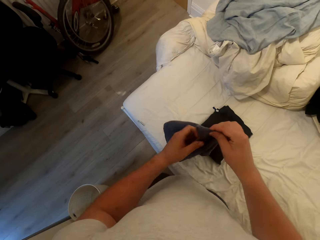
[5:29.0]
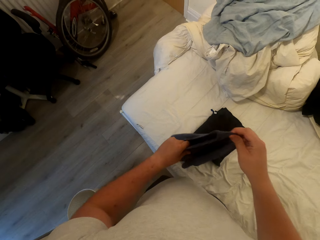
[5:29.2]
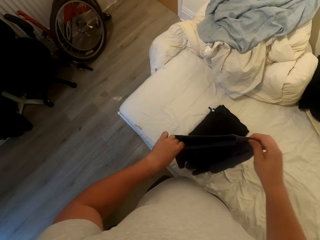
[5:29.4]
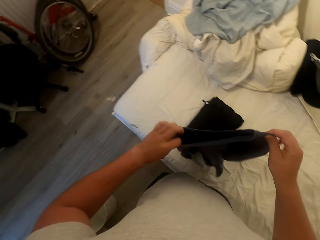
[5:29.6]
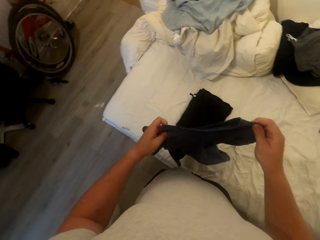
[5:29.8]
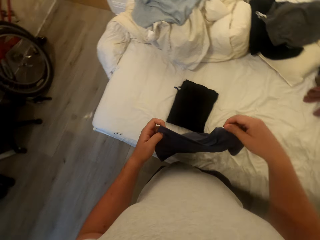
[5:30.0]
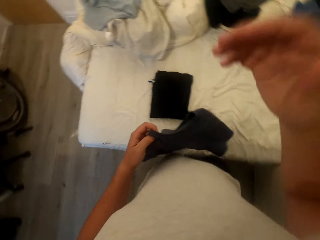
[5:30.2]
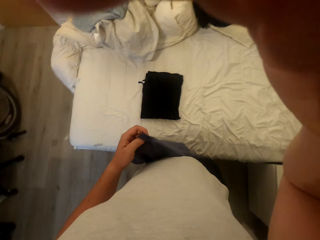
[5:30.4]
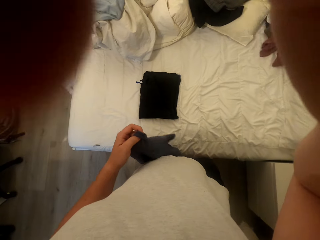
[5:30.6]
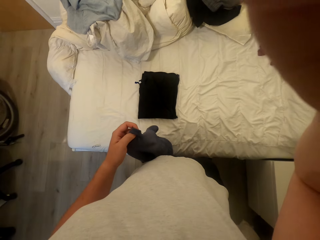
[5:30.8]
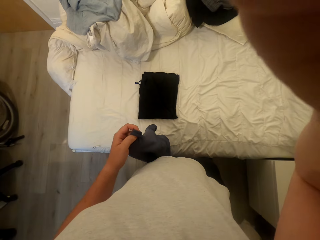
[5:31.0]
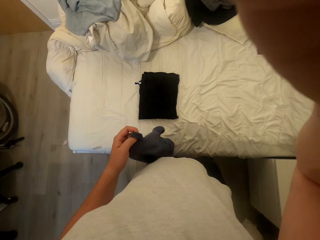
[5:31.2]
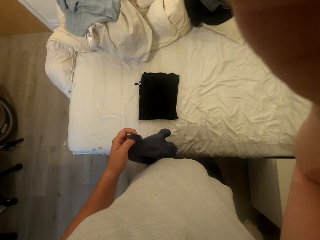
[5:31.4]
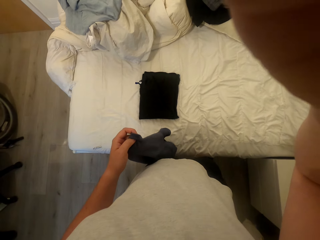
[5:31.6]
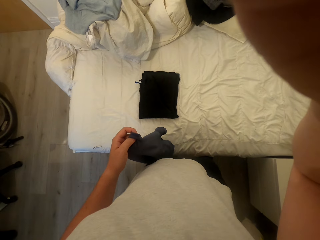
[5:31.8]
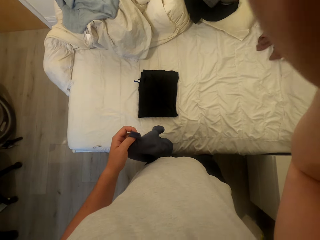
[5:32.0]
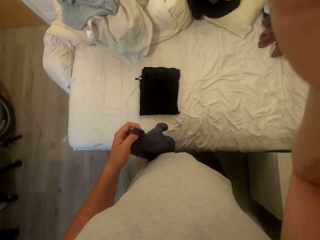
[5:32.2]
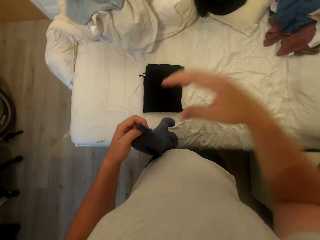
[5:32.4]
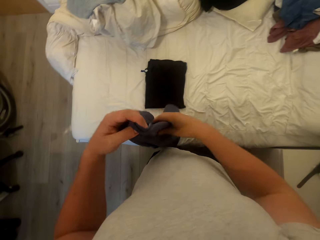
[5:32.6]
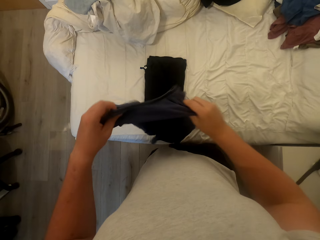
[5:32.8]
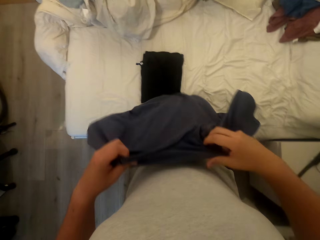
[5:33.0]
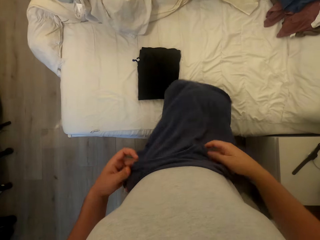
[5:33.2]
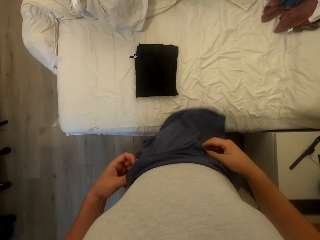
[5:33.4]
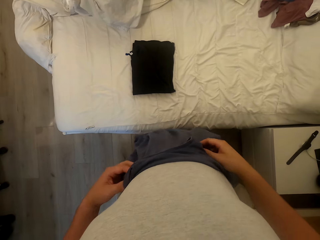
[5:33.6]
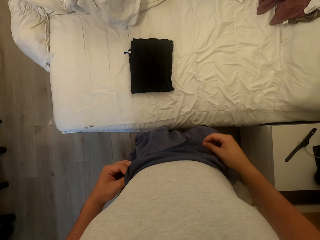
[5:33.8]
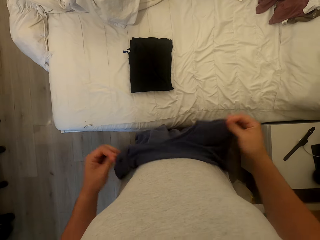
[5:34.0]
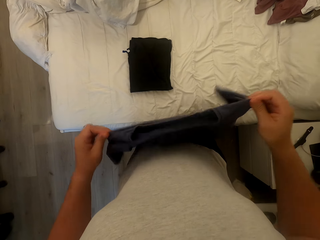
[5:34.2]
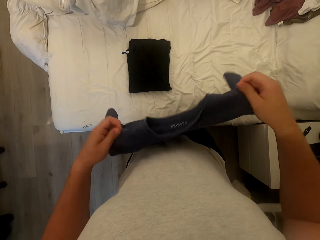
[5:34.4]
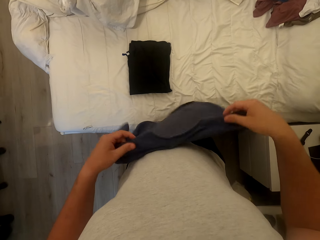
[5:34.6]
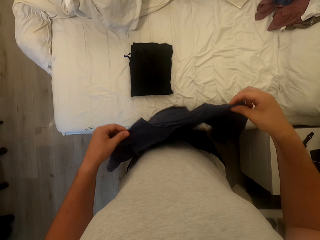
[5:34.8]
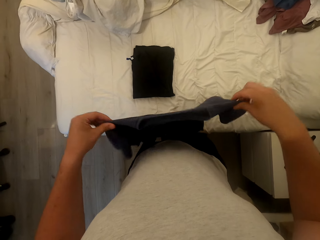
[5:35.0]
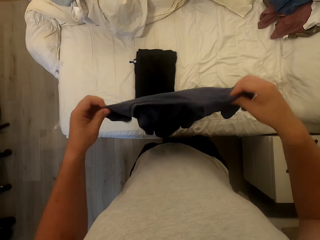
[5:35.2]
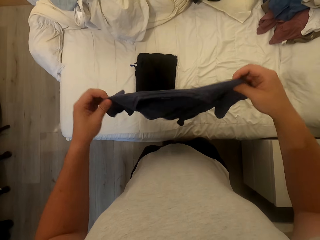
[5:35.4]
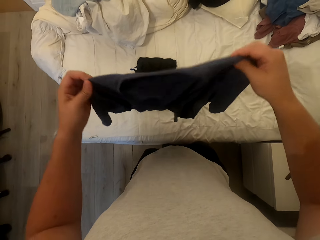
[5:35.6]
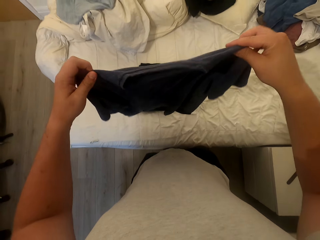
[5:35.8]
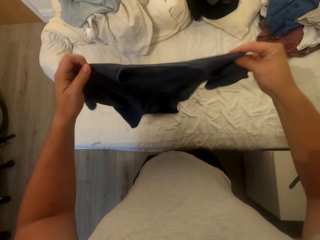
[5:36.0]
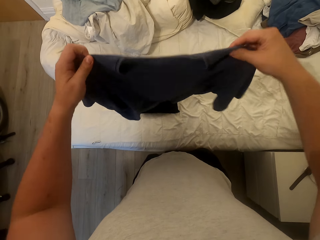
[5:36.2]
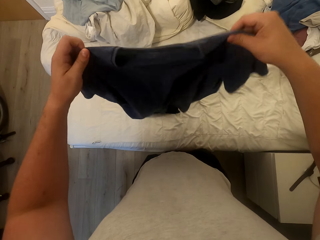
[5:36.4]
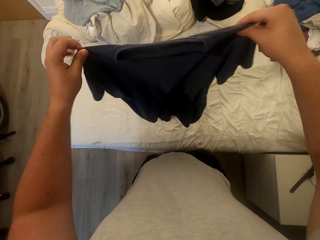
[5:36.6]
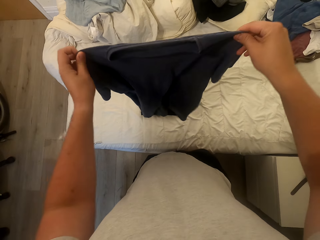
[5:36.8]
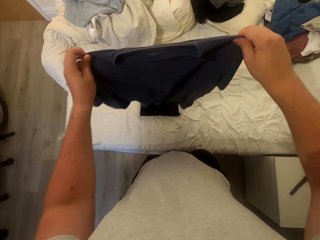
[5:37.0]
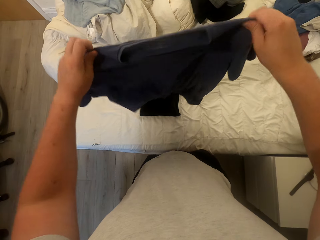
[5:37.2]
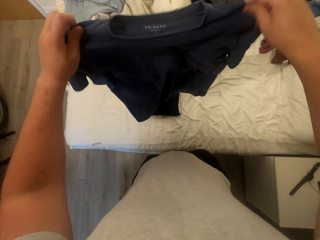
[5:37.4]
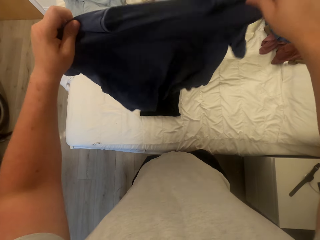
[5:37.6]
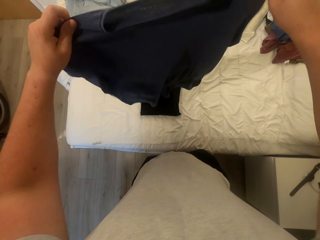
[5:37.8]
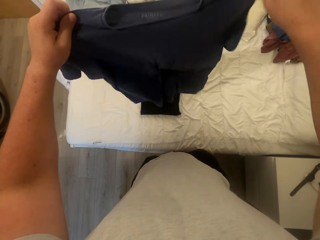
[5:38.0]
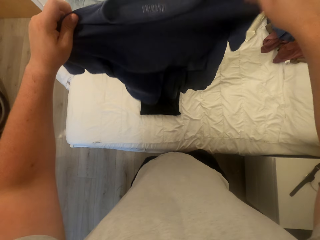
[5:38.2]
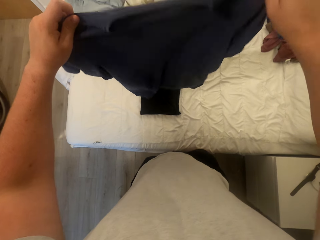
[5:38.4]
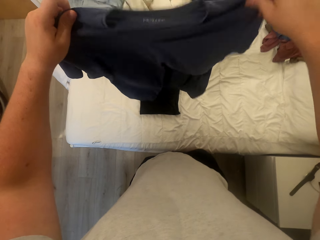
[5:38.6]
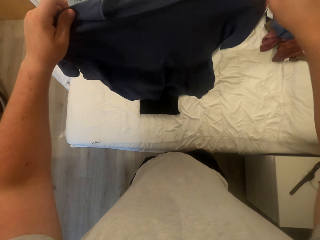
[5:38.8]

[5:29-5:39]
The camera wearer adjusts the camera. They spread the T-shirt.

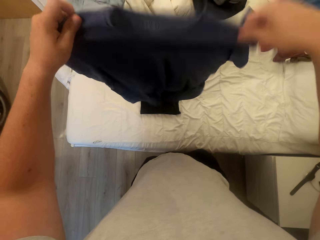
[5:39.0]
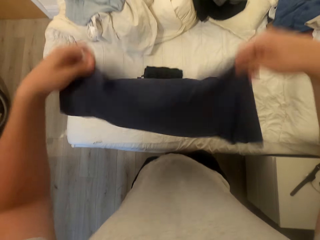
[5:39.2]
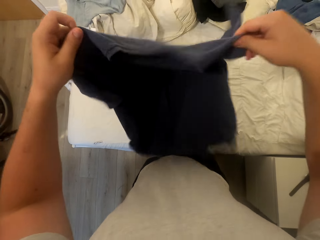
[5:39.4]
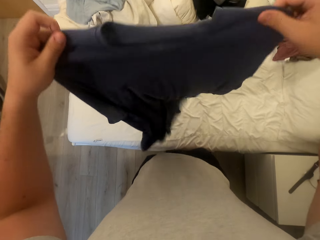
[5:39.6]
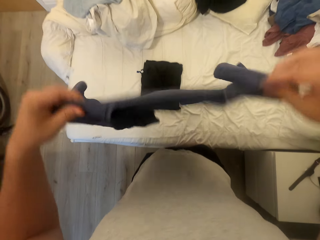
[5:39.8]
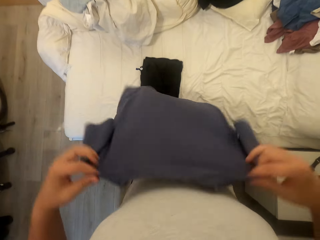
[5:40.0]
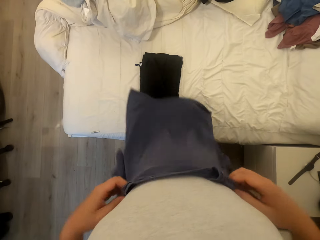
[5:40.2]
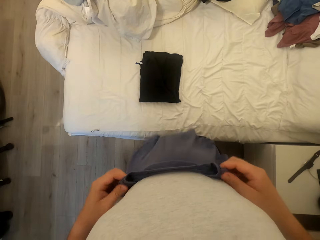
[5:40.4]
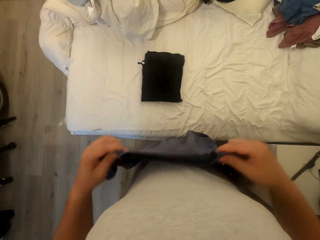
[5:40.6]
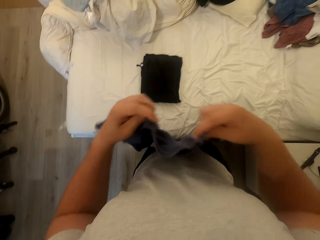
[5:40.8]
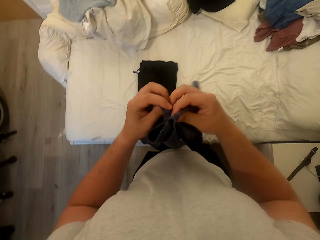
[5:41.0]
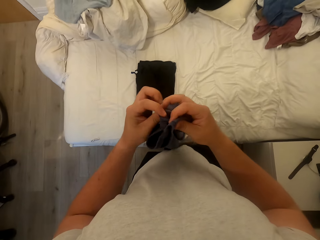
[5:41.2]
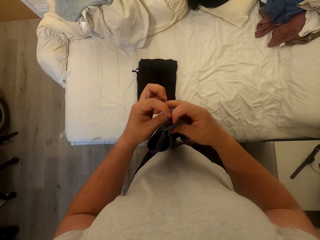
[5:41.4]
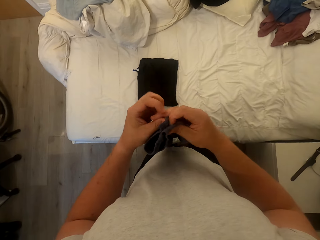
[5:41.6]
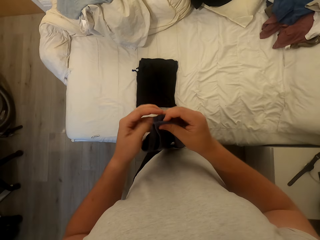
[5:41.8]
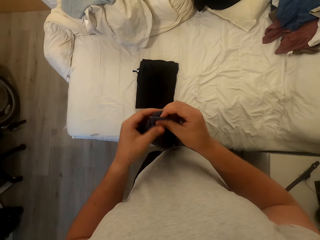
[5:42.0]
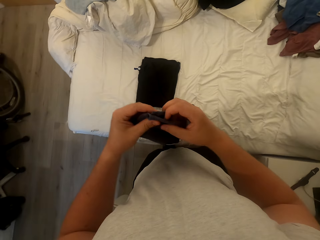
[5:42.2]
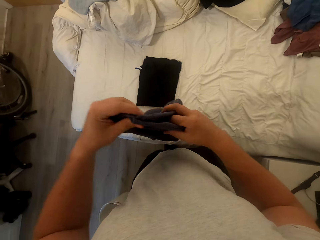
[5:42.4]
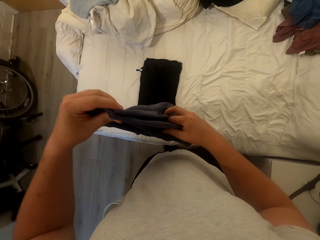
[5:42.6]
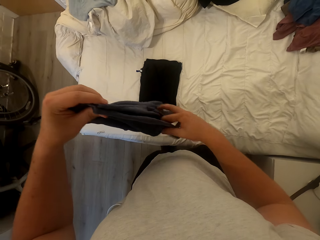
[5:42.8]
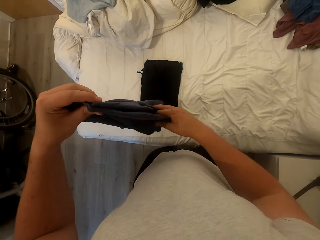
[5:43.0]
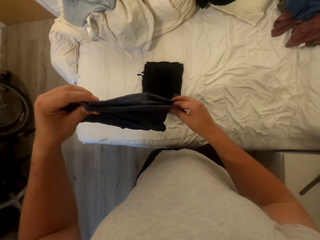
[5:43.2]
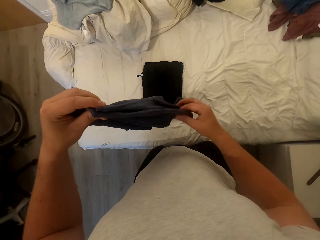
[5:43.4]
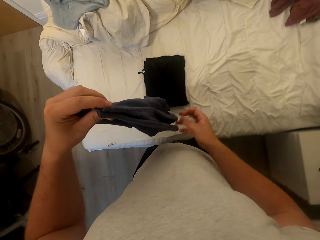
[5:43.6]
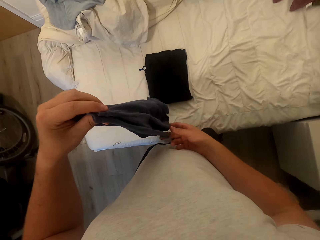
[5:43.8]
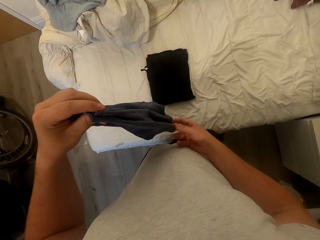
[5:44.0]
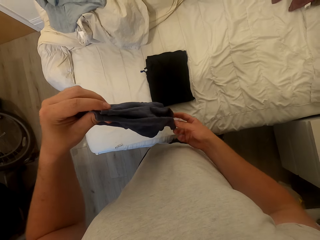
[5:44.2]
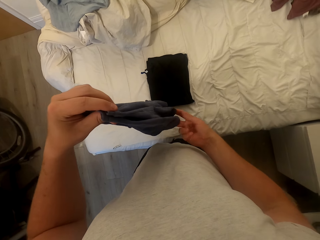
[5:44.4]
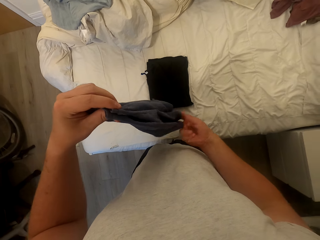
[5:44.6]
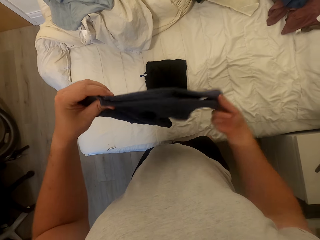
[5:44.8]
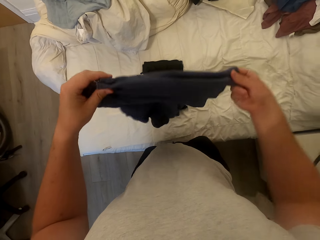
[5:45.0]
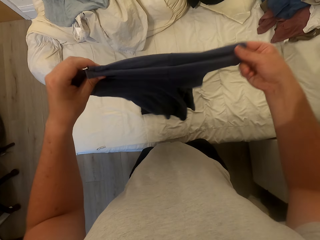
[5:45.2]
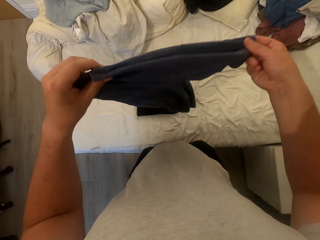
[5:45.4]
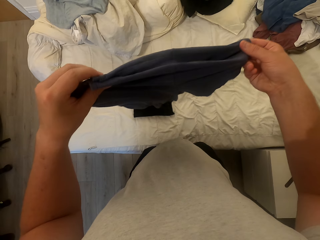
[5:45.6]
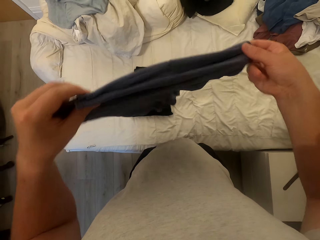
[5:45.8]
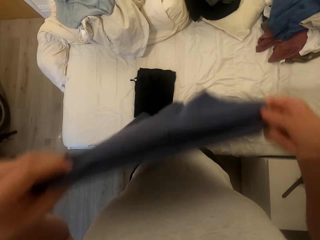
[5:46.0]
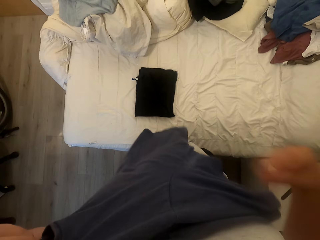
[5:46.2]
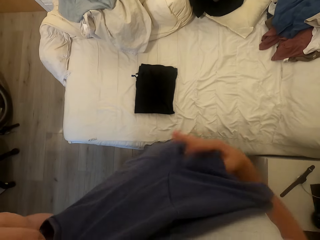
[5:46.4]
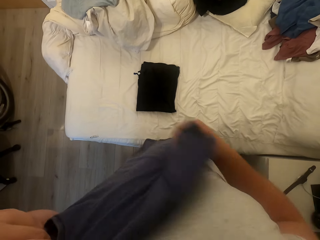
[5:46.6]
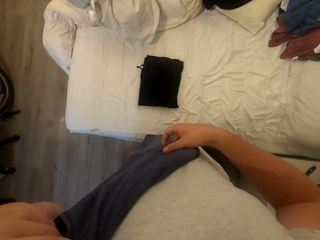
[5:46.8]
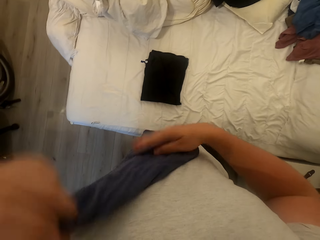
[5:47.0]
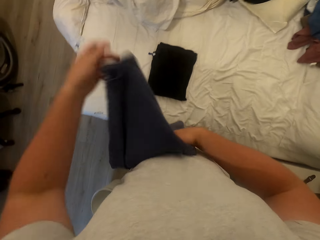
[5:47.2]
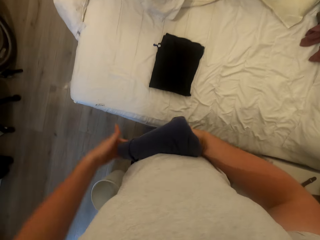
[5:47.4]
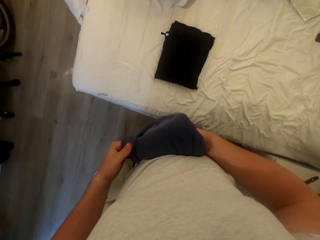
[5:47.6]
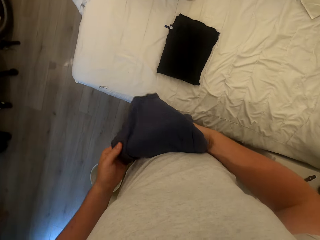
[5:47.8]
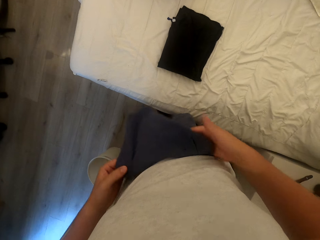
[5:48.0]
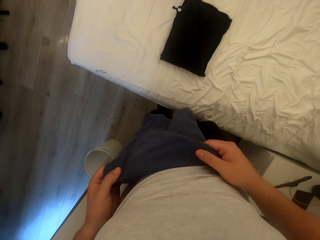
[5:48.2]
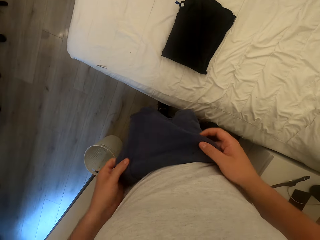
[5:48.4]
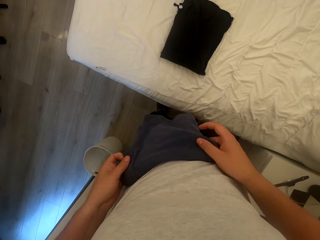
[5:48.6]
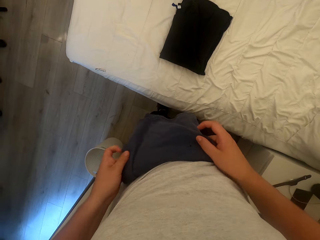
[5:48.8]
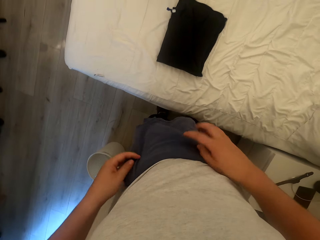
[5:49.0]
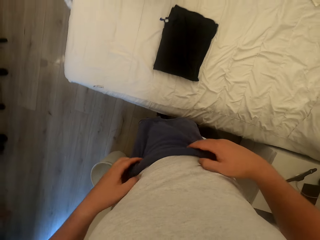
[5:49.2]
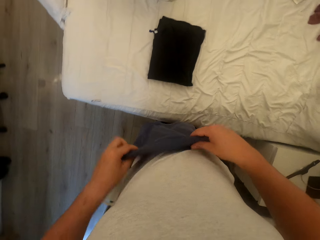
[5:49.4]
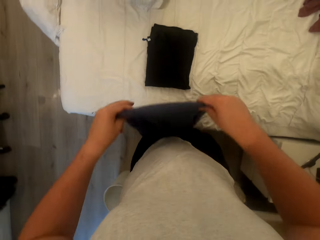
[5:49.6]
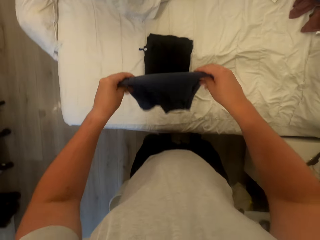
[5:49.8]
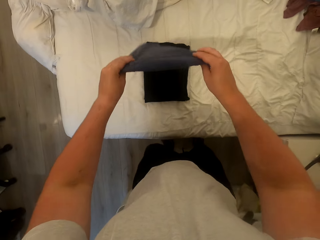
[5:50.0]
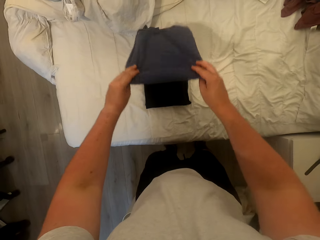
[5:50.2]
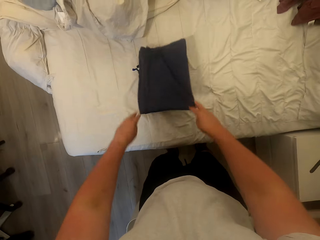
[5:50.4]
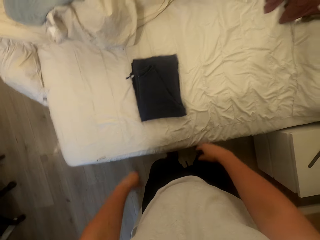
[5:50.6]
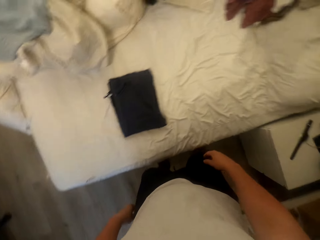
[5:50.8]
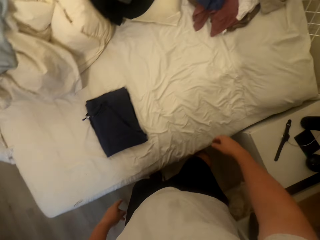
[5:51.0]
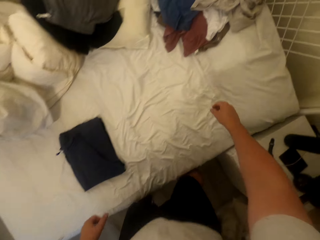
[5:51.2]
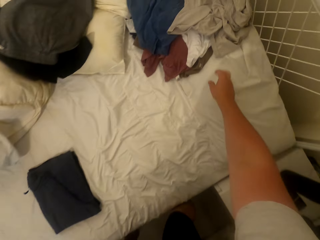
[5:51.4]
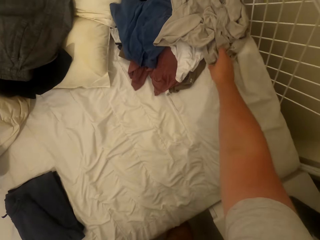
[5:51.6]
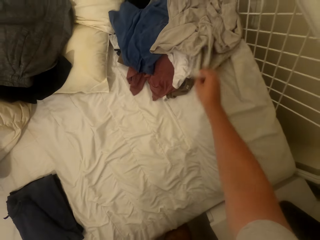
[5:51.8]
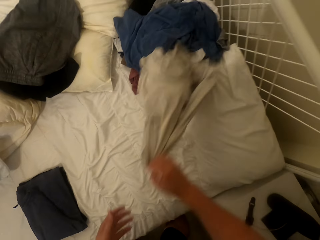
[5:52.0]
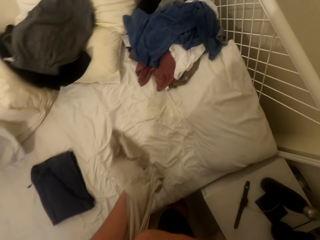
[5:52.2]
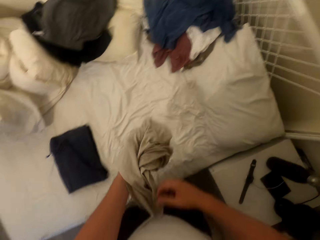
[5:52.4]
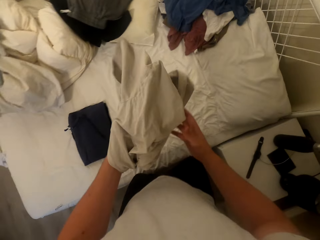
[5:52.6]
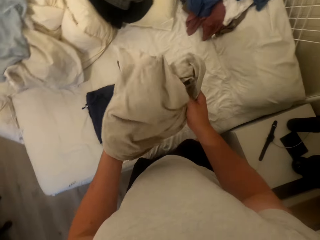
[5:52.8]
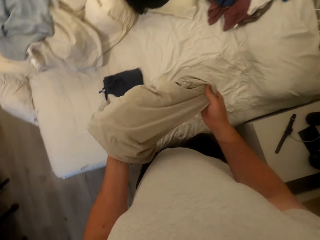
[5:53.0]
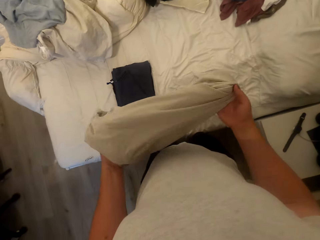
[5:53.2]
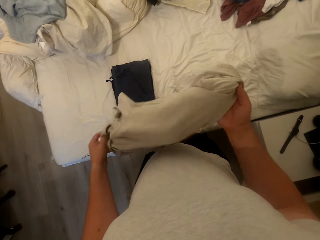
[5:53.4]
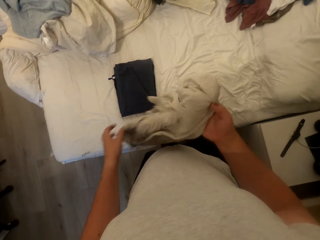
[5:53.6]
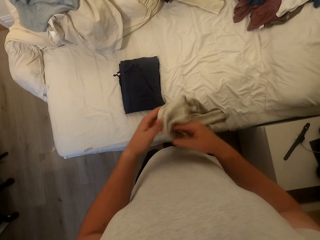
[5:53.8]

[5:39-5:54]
The camera wearer folds the T-shirt. They drop the T-shirt on the bed. They pick the fourth T-shirt from the bed.
